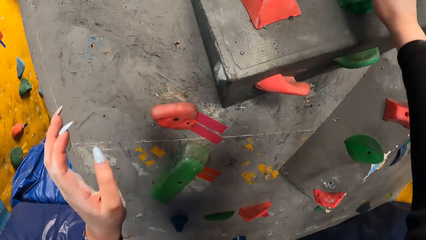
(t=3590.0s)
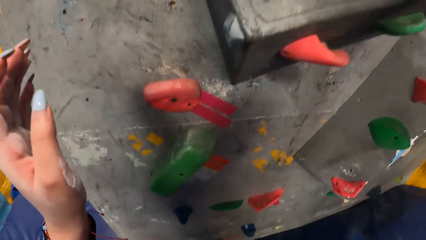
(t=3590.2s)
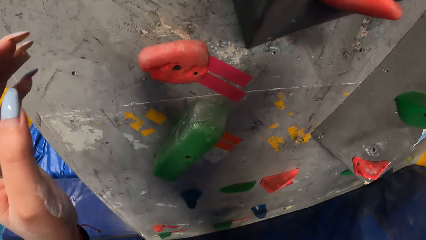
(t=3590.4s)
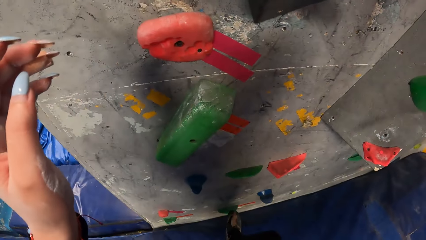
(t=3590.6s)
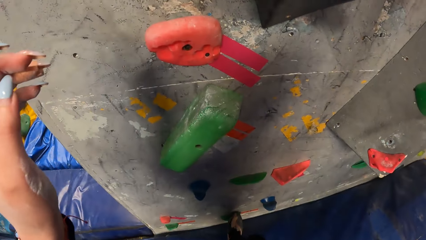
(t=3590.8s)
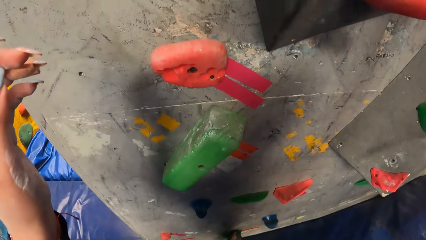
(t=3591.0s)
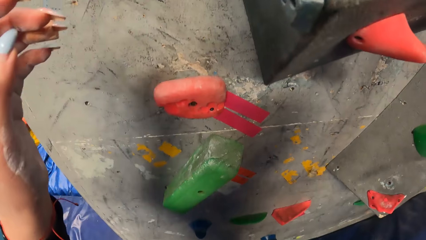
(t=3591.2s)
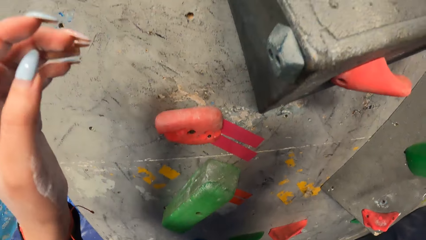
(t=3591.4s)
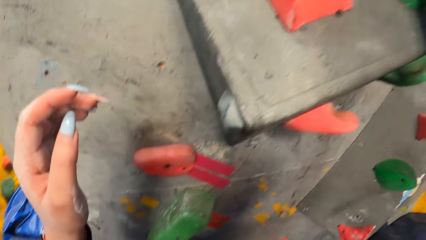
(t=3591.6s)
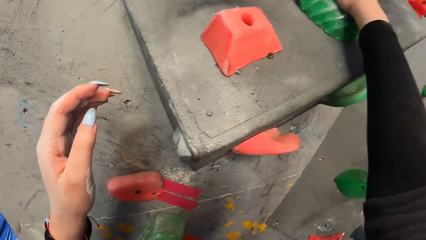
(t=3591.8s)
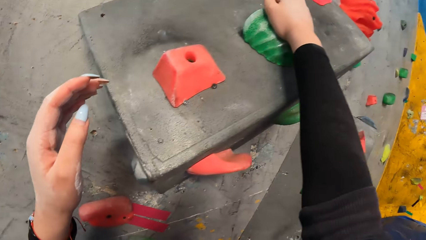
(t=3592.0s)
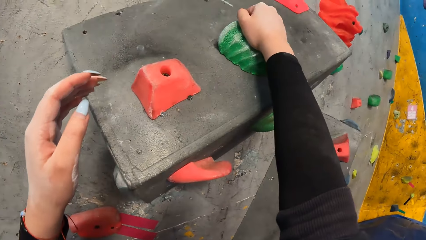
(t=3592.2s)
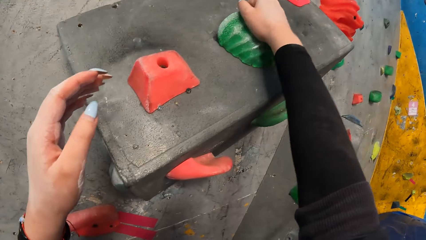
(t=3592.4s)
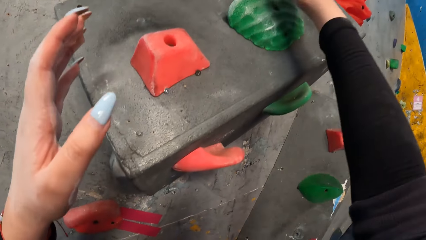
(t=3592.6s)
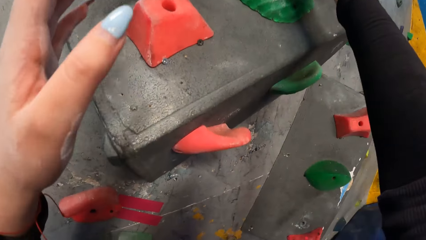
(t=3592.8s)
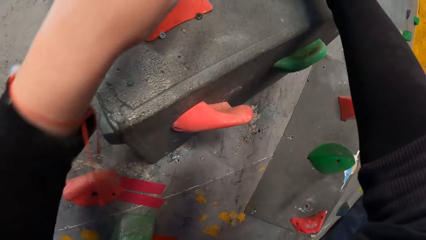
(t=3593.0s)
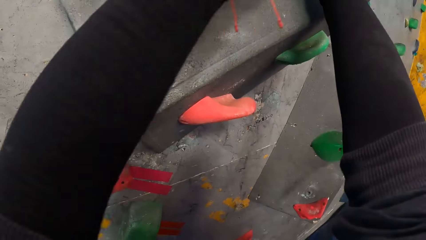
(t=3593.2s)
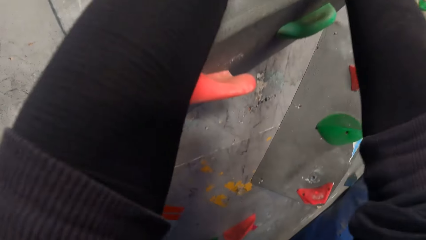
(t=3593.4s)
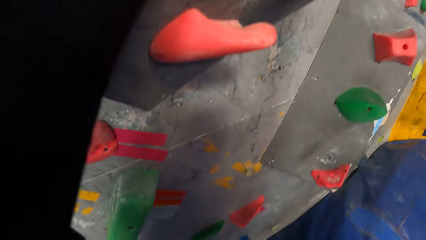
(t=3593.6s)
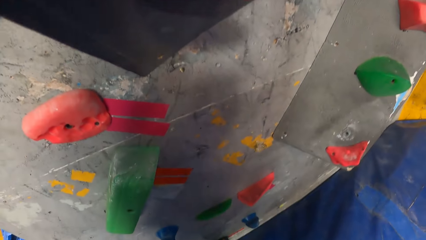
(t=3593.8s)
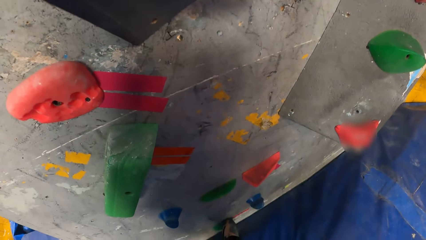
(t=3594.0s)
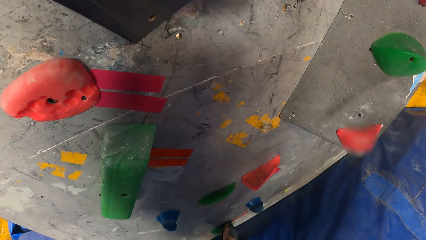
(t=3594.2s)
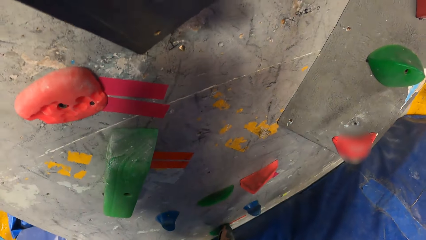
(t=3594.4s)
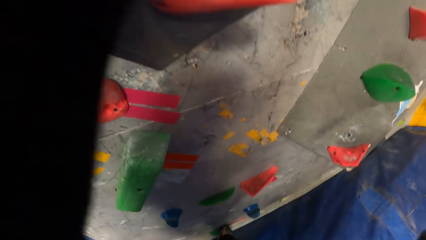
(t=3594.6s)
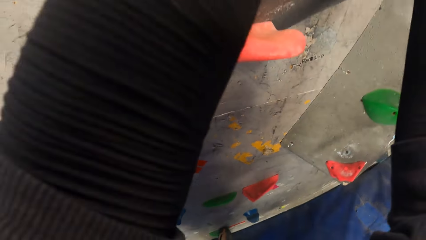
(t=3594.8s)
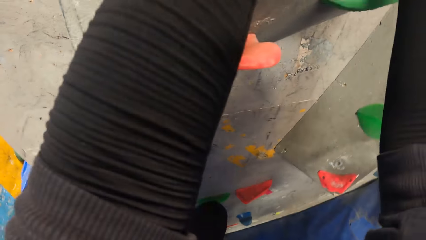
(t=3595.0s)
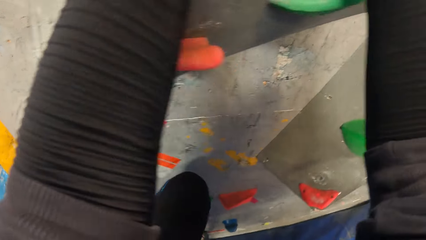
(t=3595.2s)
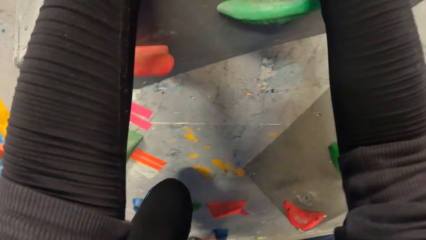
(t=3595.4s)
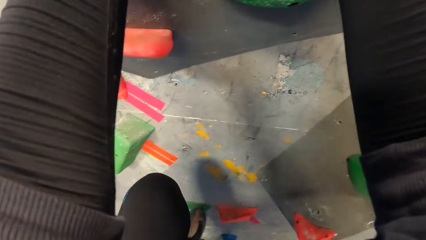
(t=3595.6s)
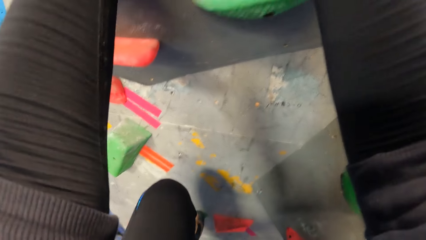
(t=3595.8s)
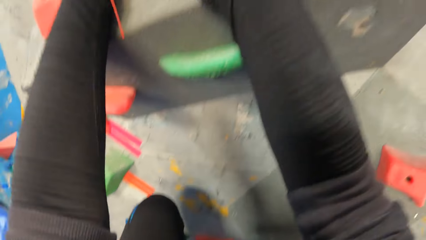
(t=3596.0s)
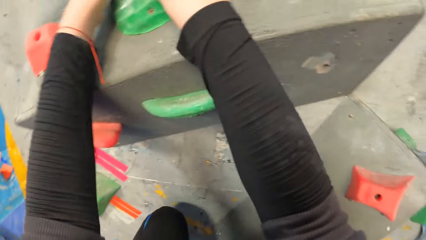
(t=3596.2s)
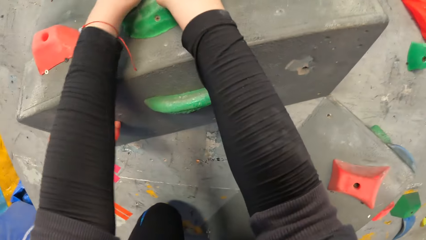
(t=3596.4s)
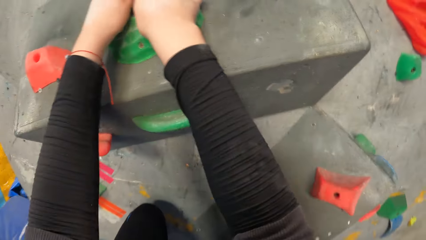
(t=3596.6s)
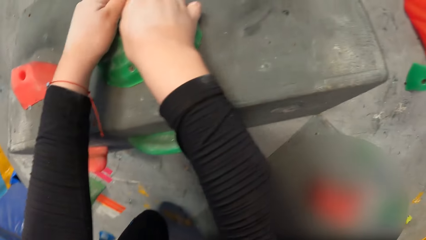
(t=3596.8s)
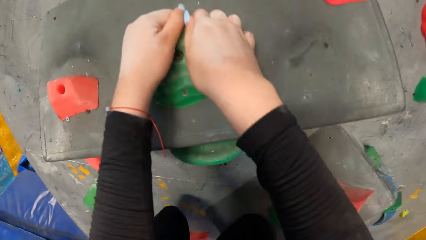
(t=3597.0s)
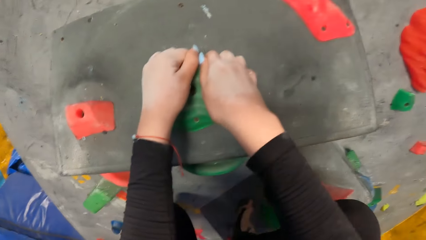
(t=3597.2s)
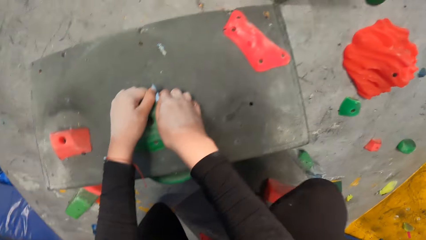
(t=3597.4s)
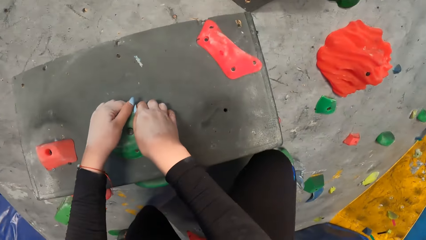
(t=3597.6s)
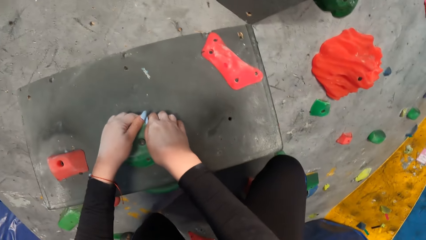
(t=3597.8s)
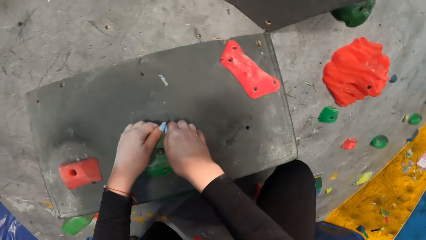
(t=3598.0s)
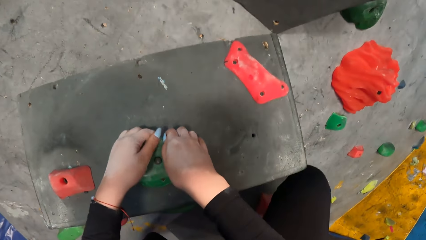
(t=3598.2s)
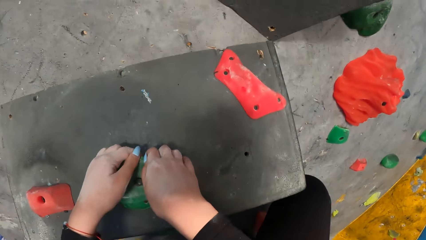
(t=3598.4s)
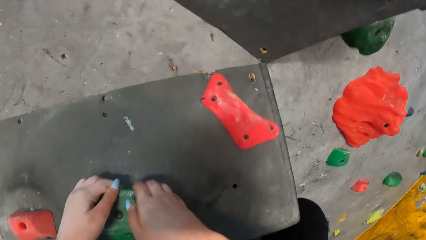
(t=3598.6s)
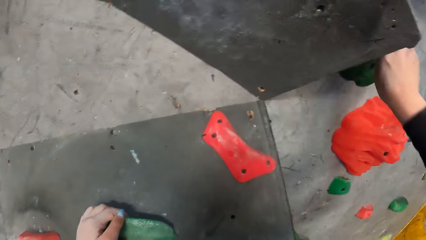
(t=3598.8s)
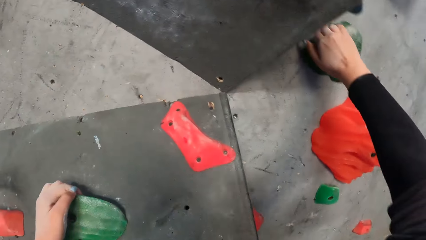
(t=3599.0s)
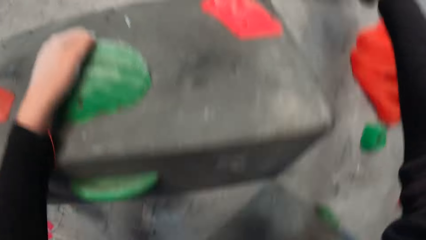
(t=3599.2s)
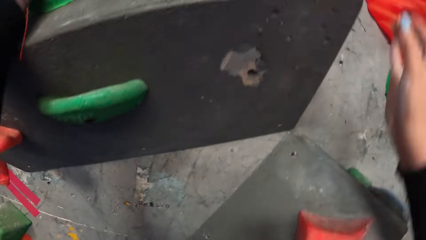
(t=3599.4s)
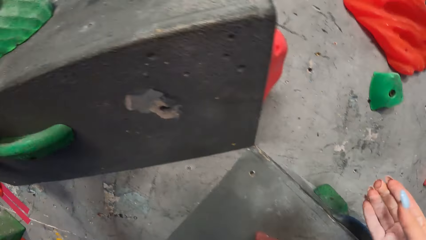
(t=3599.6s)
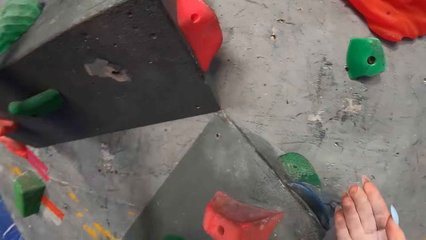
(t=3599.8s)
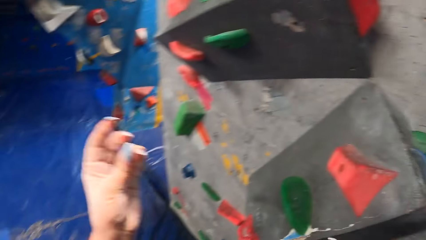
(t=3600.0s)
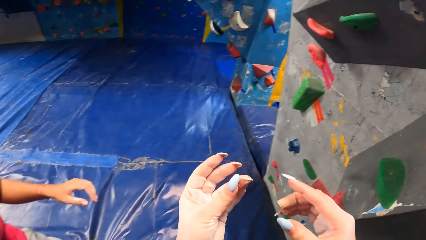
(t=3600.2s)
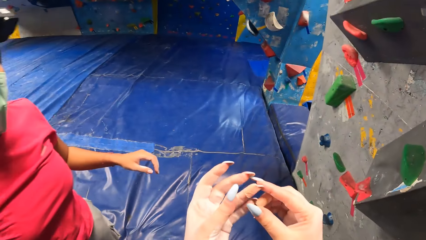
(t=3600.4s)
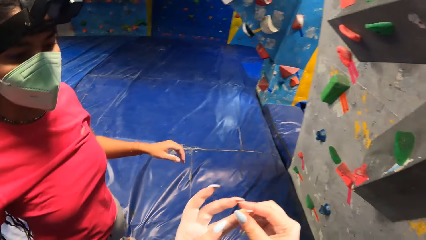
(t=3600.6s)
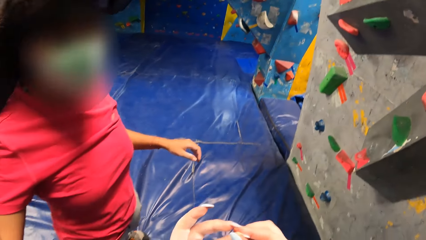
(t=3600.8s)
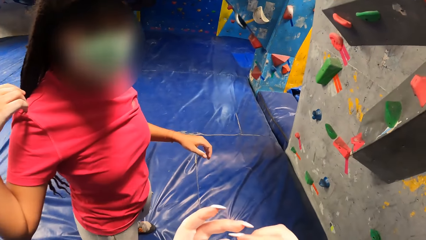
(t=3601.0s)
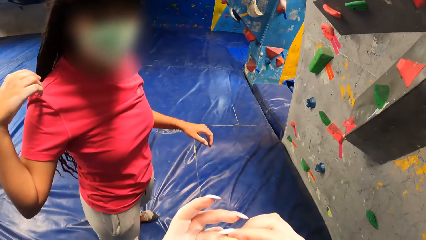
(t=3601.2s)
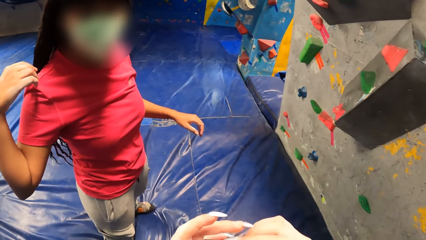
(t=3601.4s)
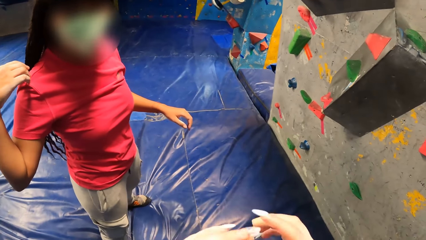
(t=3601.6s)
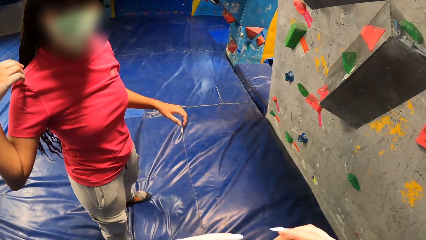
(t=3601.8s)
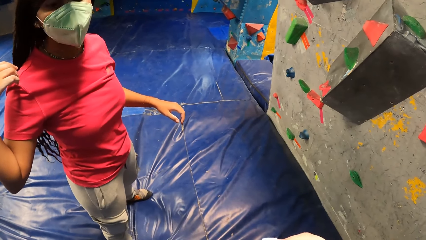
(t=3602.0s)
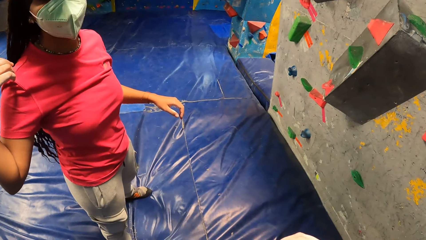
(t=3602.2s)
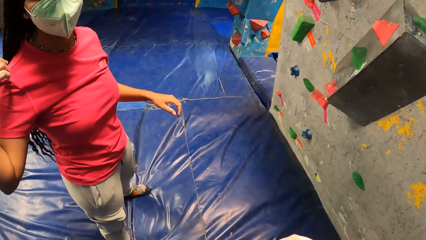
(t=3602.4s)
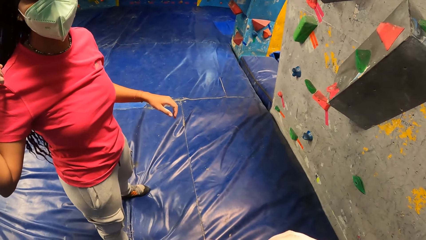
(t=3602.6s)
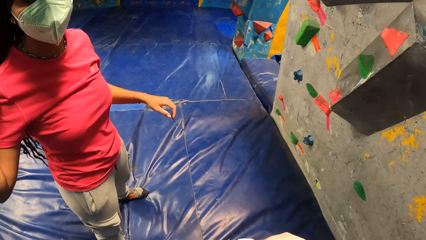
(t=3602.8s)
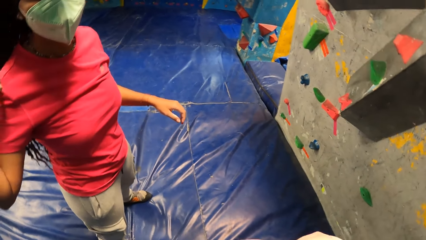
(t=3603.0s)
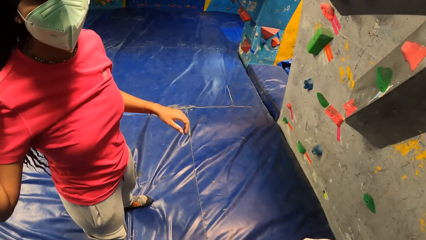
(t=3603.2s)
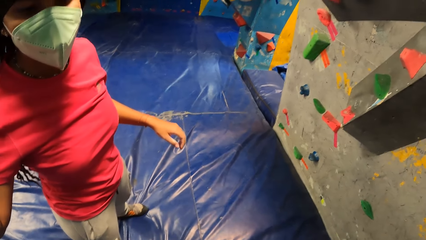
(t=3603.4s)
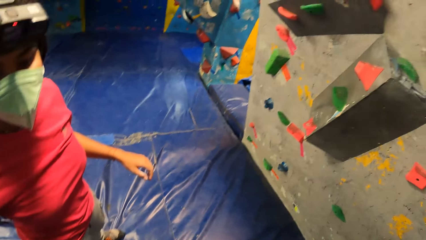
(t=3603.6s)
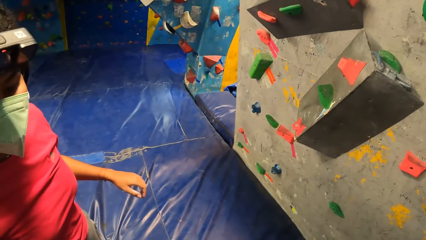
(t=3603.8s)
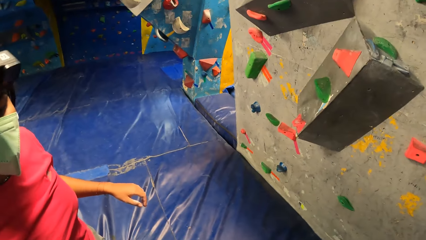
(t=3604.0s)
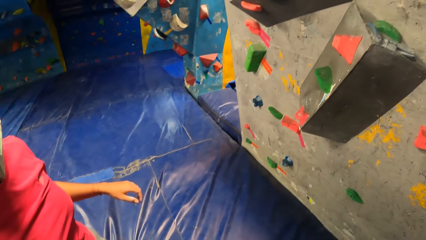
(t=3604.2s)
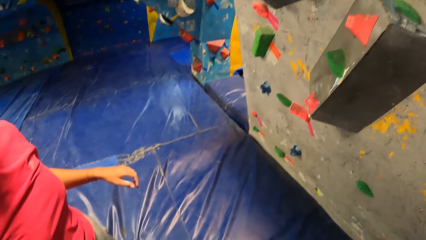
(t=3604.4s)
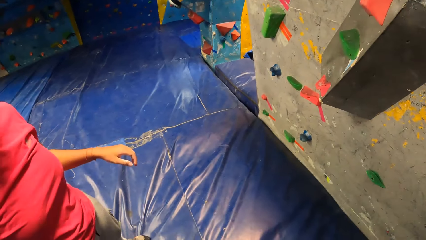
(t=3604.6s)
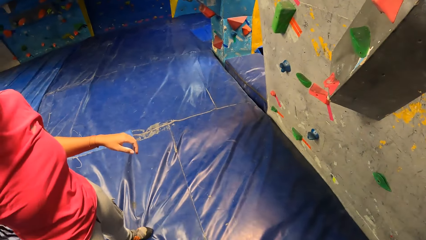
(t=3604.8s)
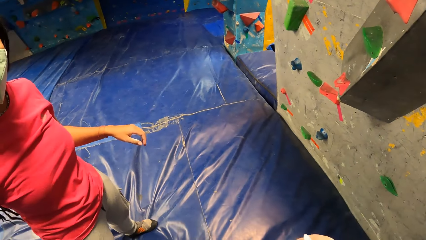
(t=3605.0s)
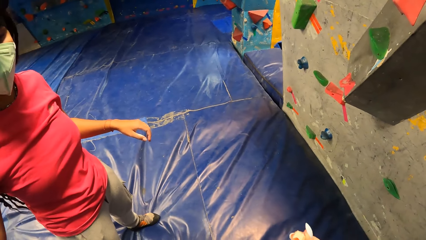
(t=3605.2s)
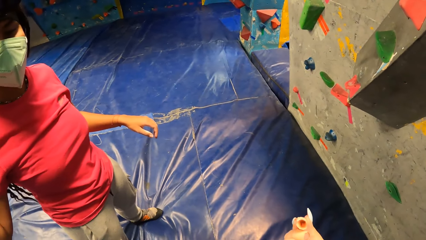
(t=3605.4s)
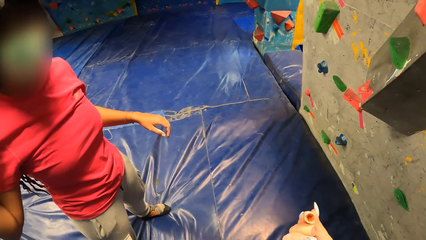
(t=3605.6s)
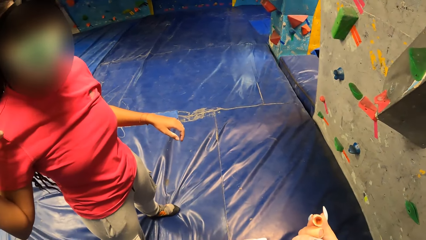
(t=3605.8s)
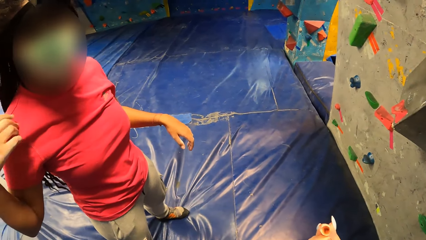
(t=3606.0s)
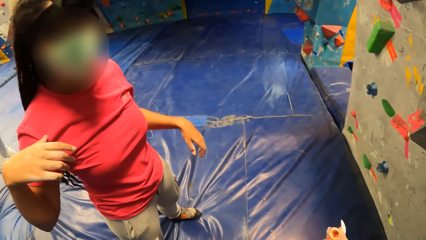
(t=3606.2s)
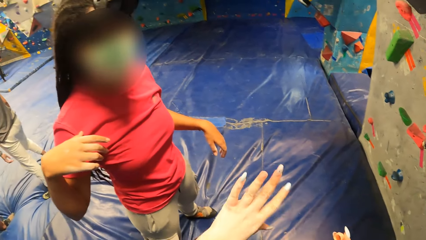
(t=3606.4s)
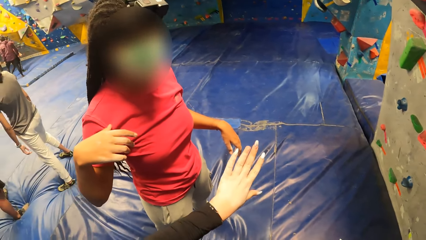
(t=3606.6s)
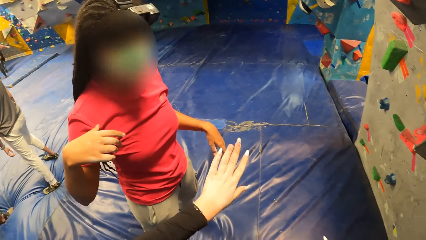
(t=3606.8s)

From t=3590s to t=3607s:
The camera wearer places her right hand on the hand hold on the wall. She places her left hand on the hand hold on the wall. She climbs the wall with both hands on the hand holds. She jumps down from the wall. She looks at a woman. She touches a left finger with her right hand. She interacts with the woman.
